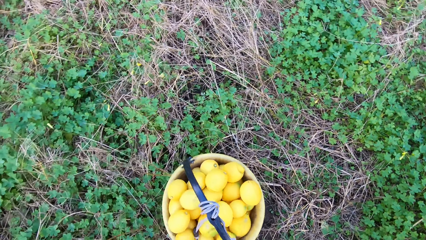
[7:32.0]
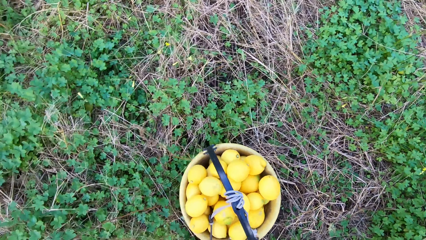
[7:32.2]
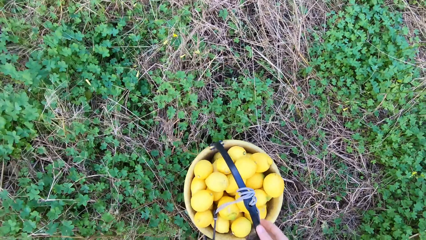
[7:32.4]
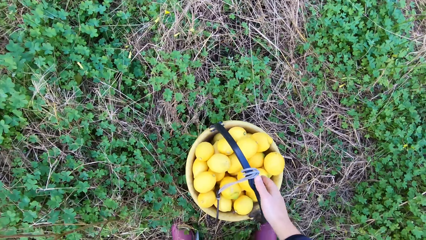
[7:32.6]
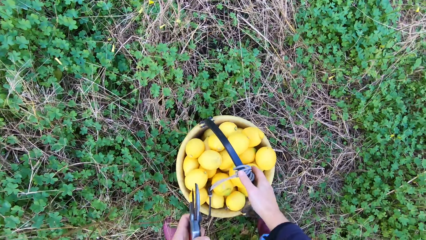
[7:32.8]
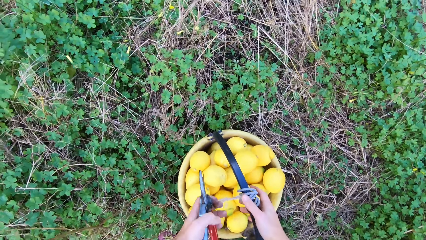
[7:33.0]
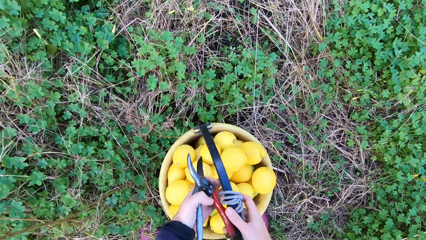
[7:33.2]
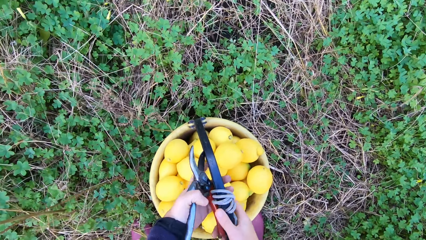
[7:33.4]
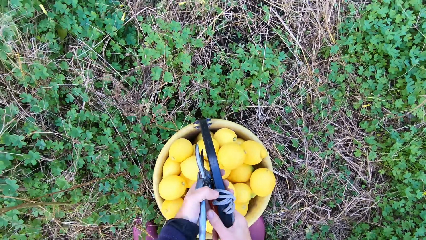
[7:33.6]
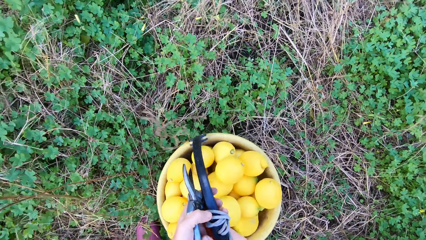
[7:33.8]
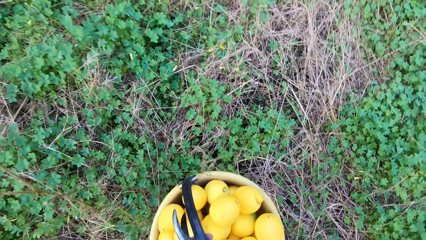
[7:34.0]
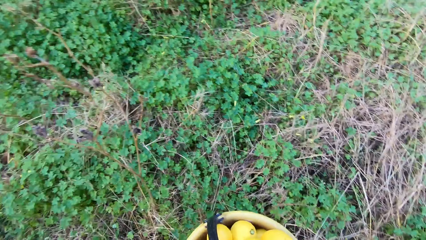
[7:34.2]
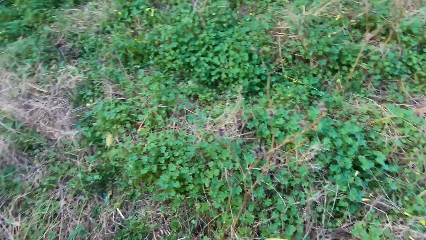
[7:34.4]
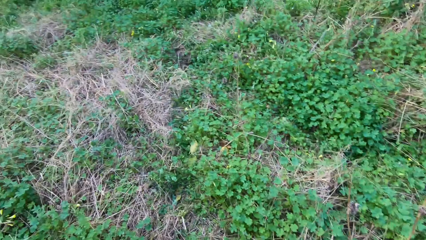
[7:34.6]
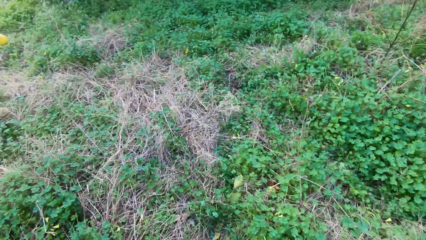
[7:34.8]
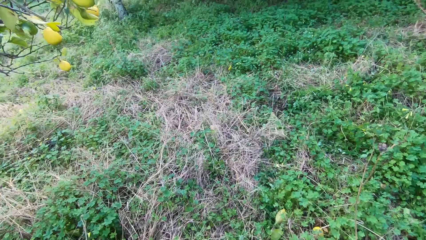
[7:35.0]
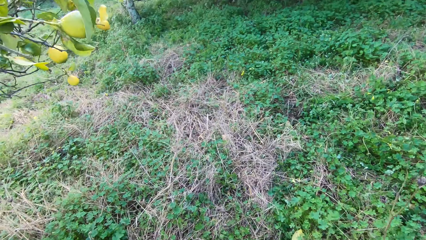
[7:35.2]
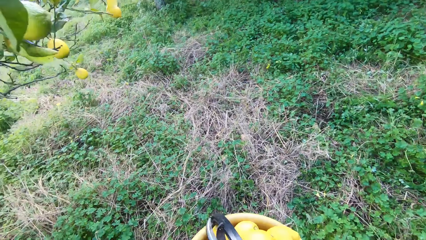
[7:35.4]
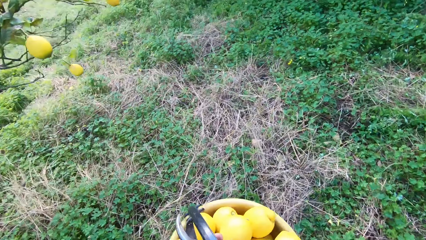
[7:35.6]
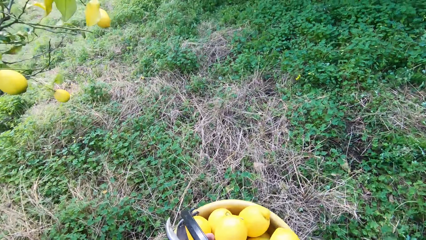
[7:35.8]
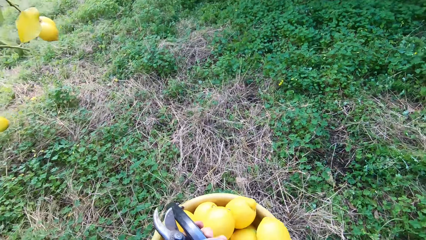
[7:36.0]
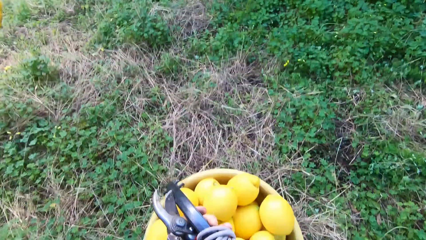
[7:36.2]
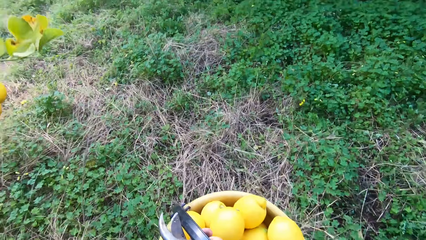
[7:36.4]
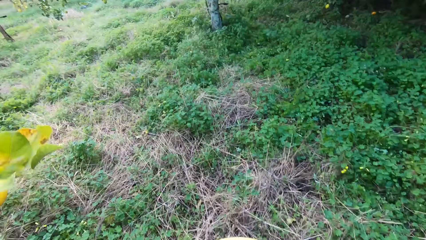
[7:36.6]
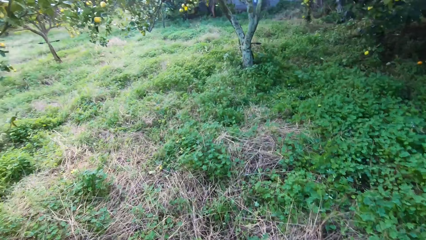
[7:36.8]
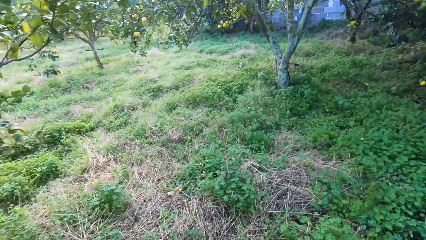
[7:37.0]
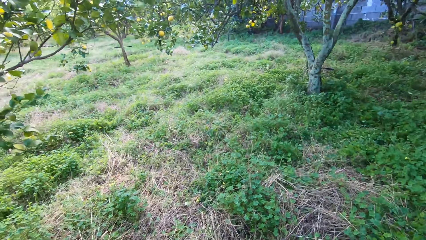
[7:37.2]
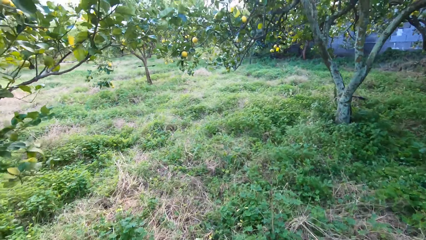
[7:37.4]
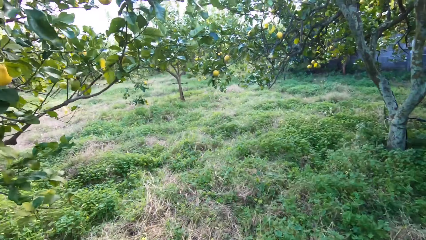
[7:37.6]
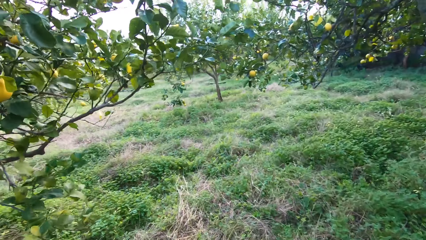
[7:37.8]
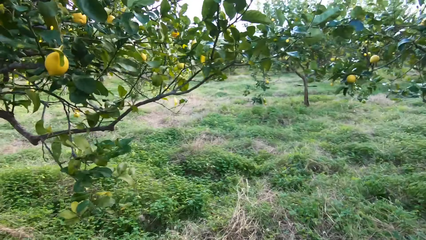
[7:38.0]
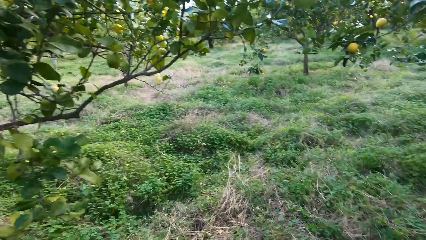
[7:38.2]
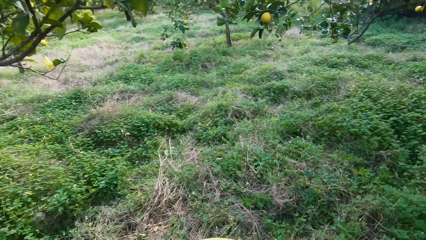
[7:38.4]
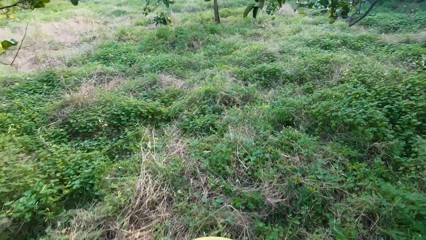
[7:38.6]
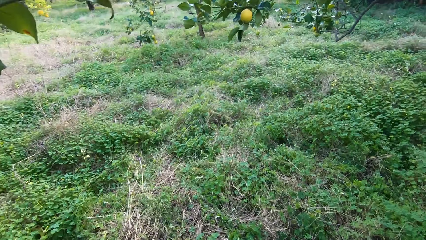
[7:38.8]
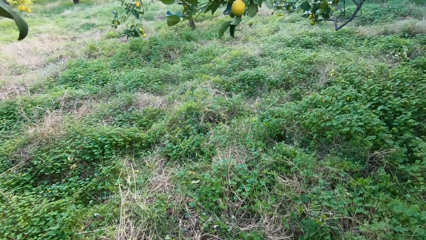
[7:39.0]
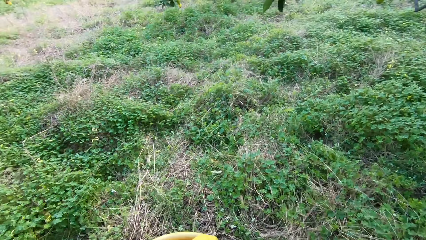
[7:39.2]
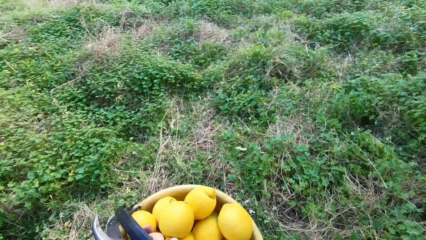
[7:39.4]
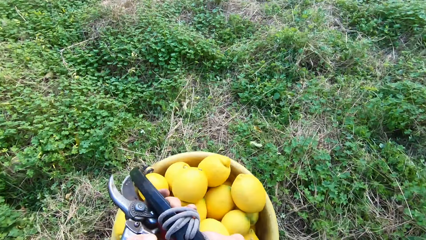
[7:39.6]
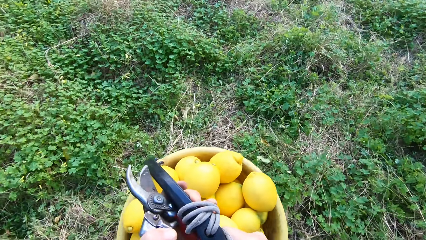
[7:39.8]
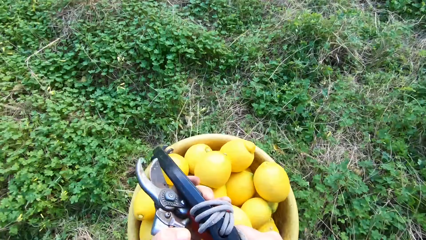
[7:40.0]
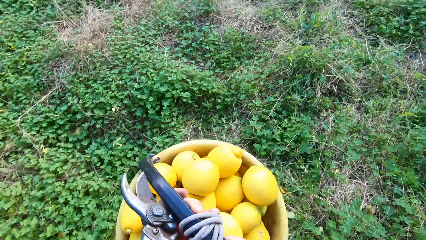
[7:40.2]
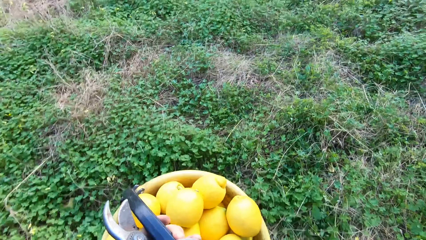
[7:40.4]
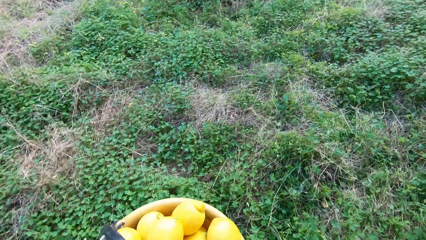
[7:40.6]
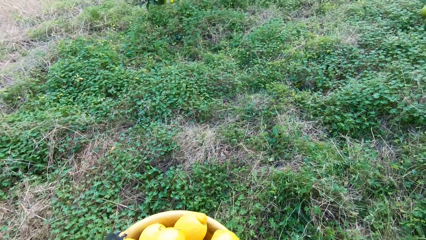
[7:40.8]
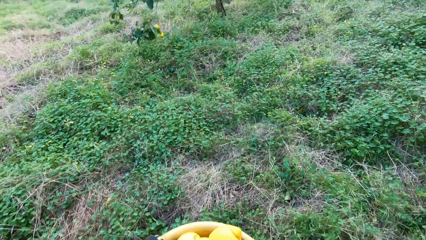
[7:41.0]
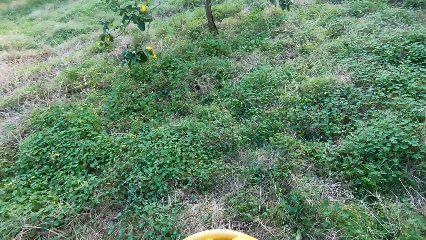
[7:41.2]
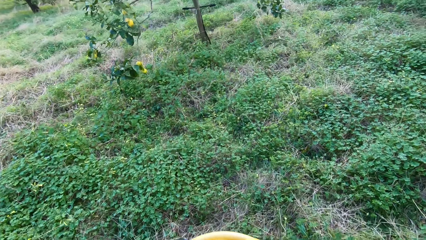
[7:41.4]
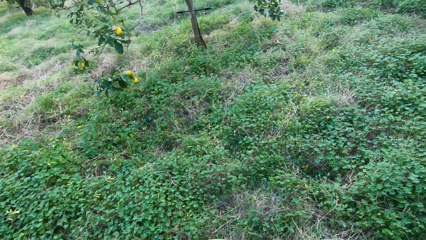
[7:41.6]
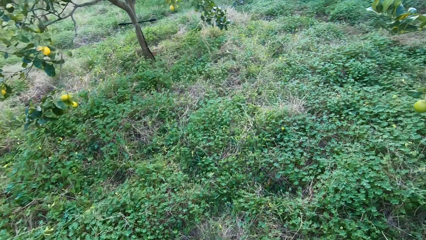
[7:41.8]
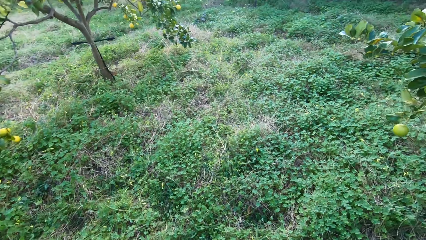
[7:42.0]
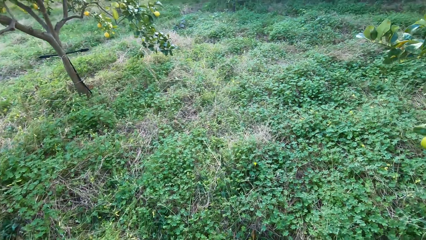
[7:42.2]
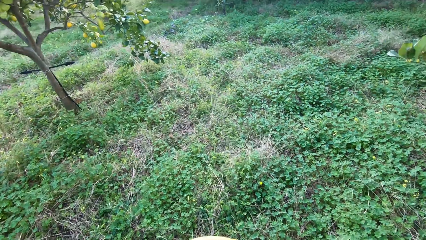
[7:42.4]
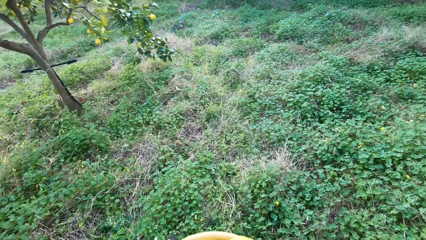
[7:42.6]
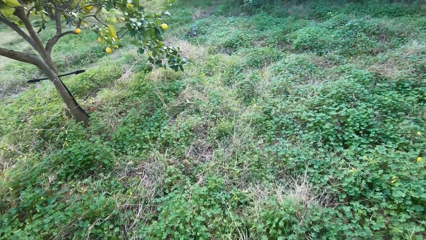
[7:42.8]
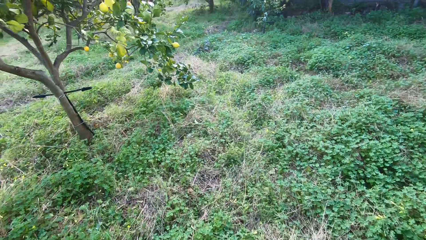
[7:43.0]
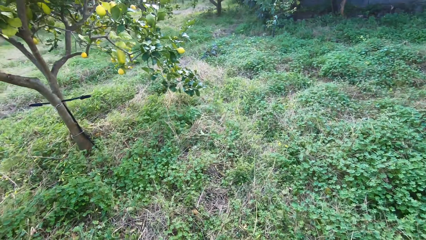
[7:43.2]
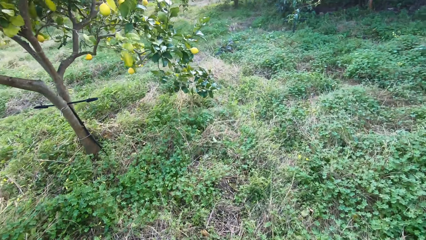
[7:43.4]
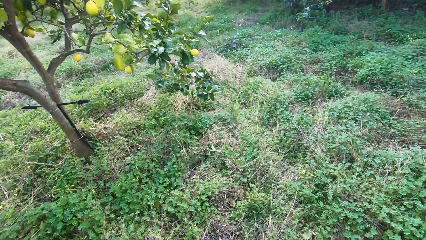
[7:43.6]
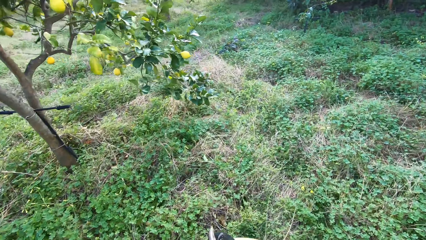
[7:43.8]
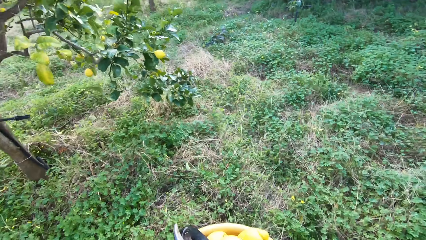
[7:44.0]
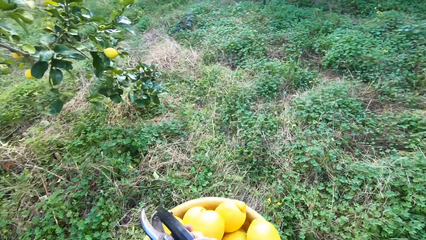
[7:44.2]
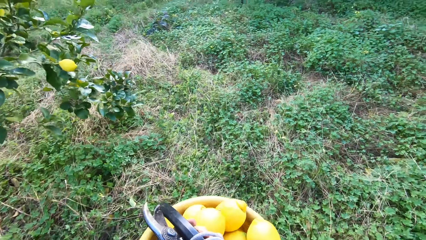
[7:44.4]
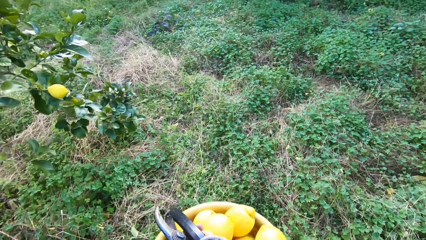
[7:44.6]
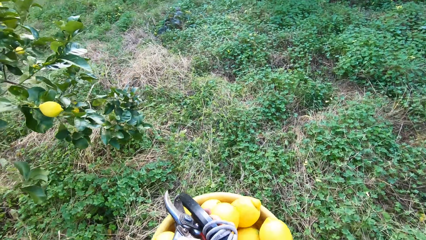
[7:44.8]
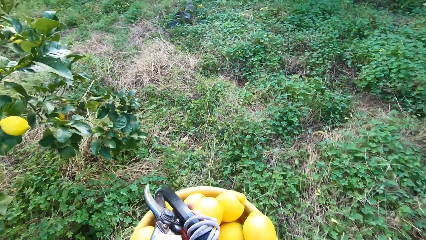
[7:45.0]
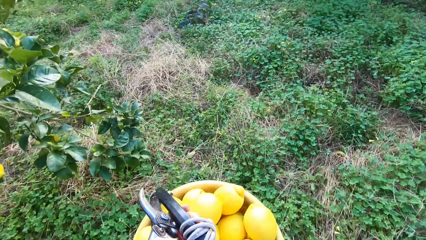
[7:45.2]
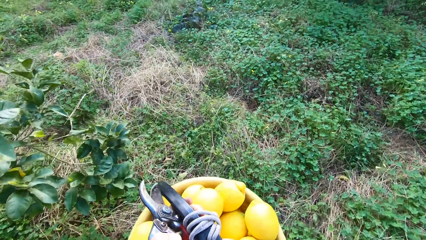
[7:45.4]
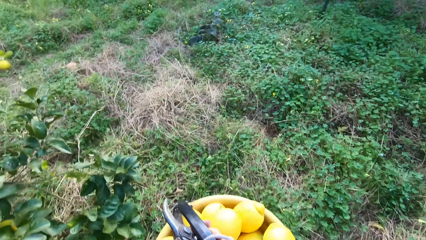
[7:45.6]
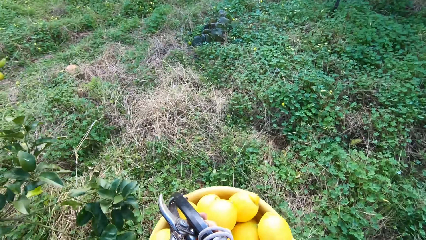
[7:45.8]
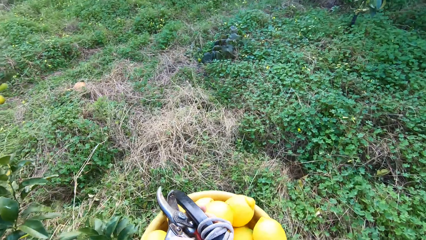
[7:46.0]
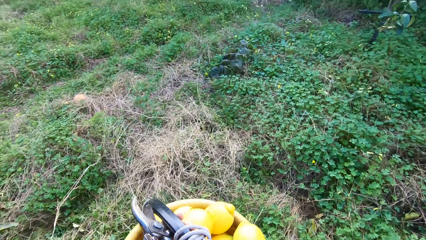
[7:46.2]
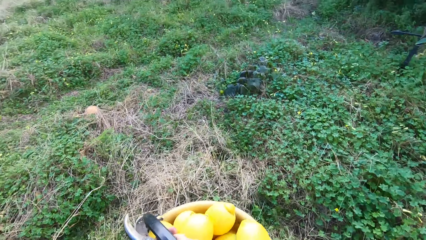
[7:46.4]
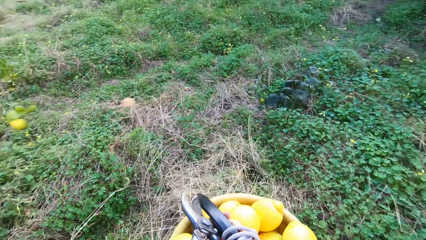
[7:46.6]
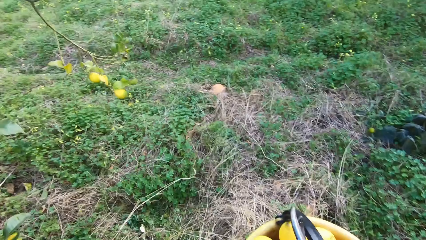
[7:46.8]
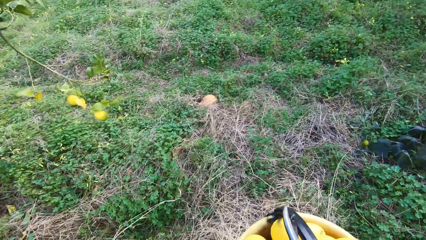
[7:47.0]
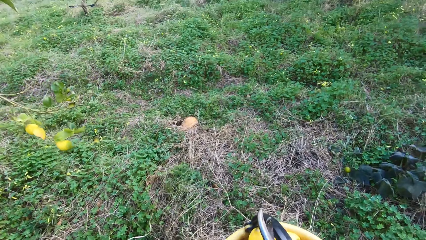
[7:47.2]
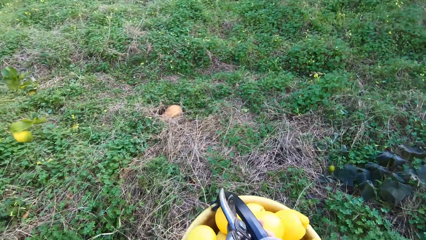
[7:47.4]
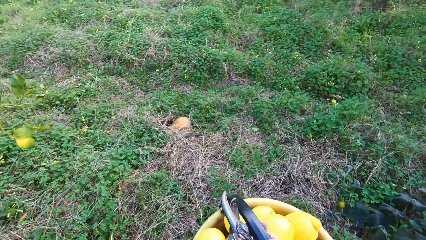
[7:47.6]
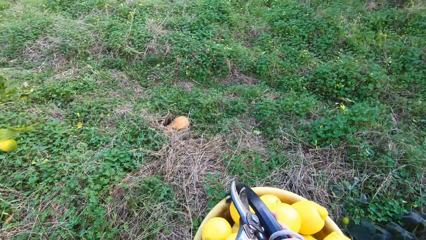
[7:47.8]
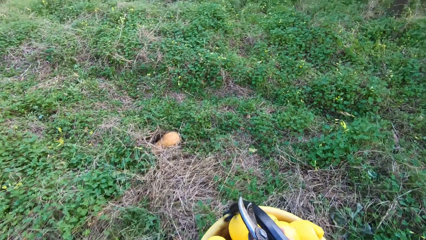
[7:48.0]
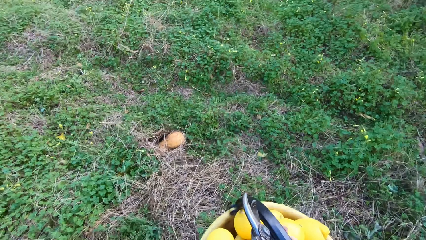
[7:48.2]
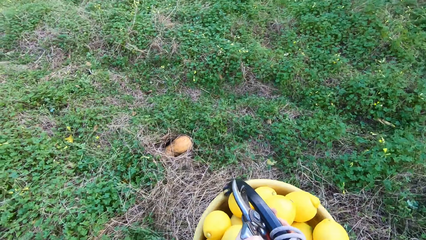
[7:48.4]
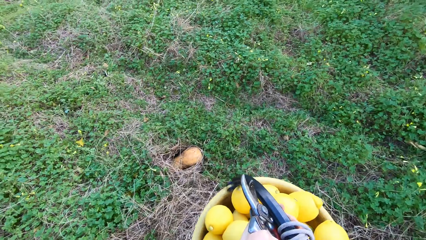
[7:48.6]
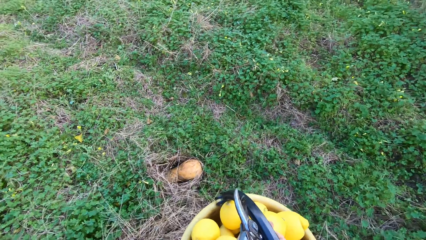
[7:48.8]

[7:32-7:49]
The camera wearer lifts a basket up. They move with the bucket of lemons.
